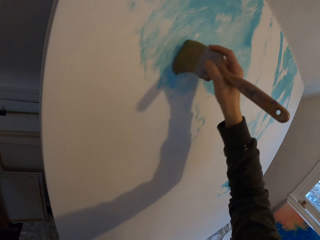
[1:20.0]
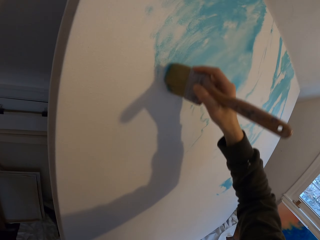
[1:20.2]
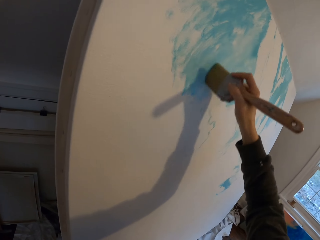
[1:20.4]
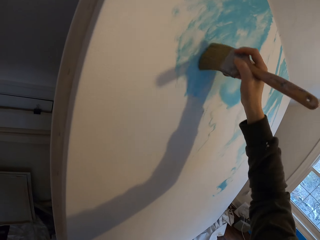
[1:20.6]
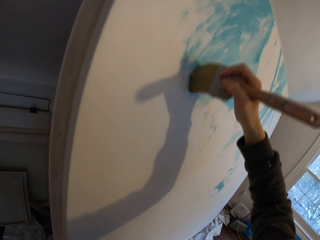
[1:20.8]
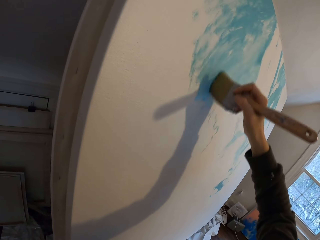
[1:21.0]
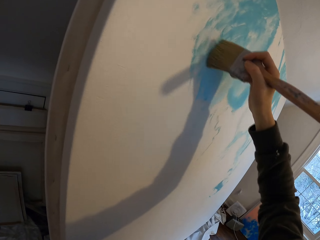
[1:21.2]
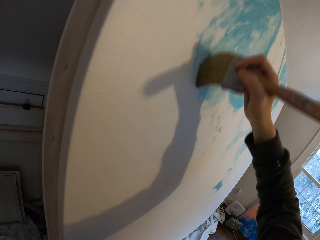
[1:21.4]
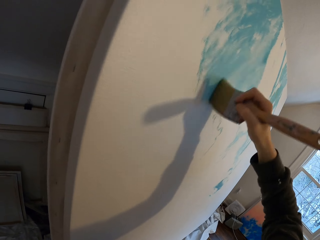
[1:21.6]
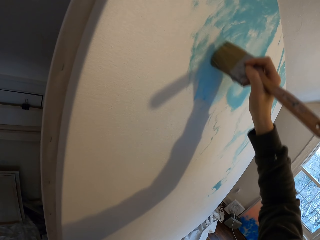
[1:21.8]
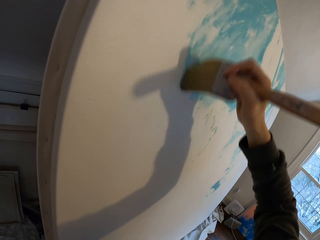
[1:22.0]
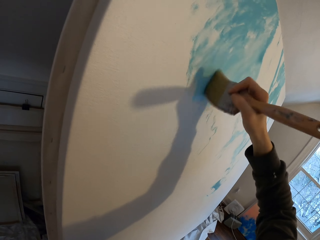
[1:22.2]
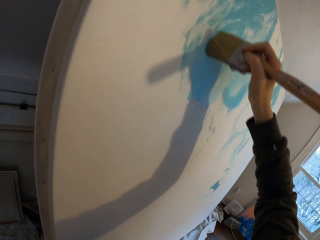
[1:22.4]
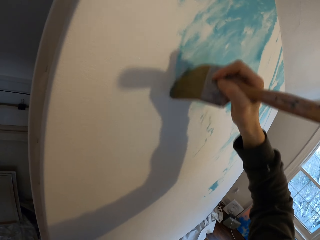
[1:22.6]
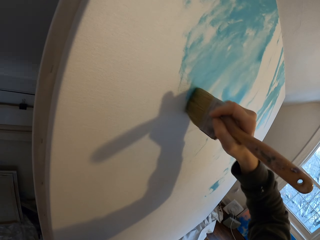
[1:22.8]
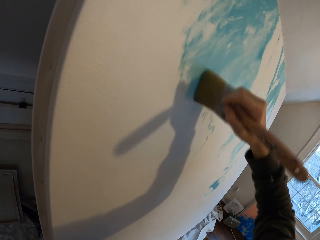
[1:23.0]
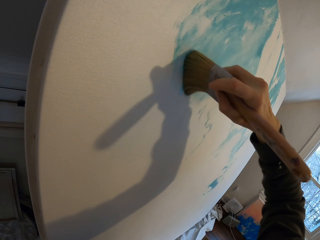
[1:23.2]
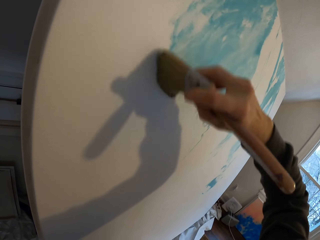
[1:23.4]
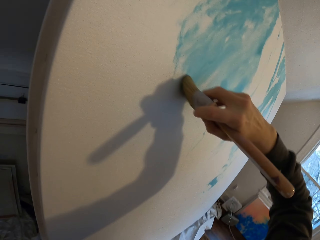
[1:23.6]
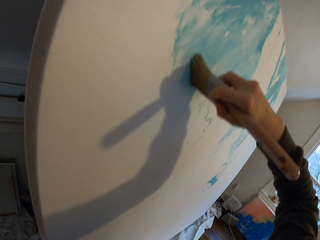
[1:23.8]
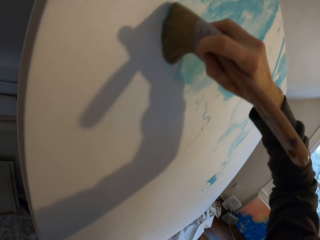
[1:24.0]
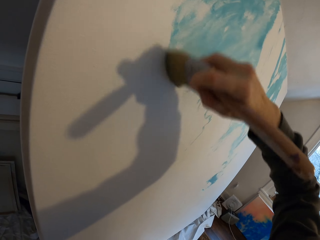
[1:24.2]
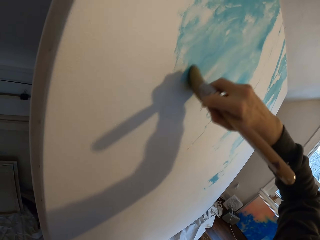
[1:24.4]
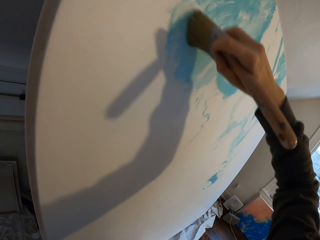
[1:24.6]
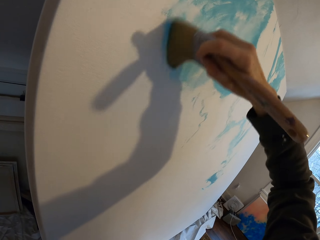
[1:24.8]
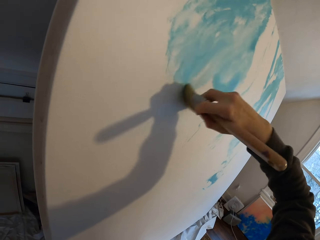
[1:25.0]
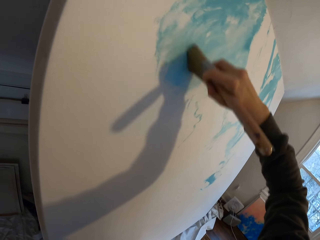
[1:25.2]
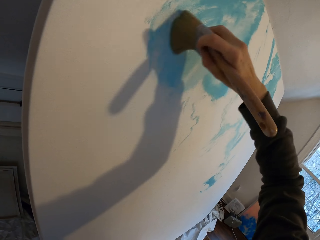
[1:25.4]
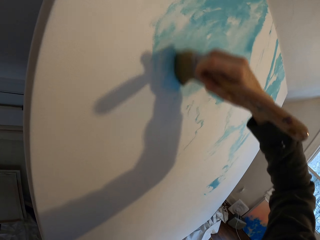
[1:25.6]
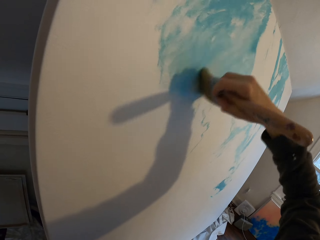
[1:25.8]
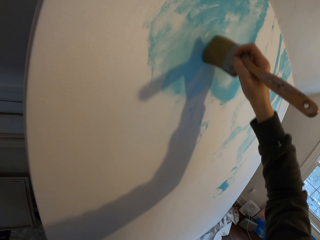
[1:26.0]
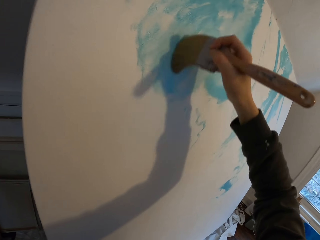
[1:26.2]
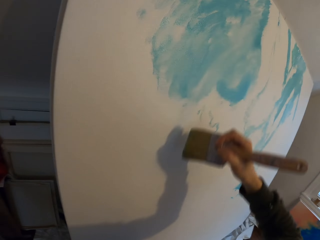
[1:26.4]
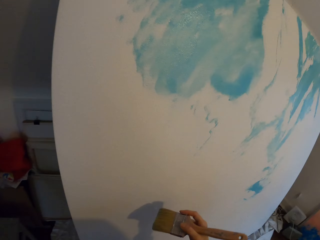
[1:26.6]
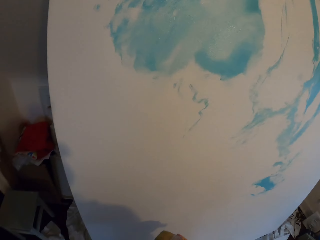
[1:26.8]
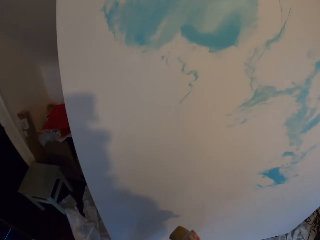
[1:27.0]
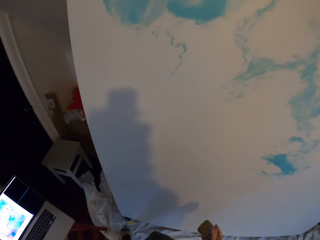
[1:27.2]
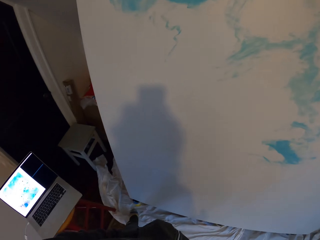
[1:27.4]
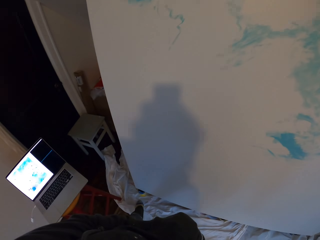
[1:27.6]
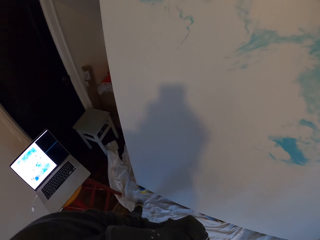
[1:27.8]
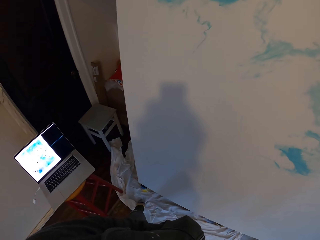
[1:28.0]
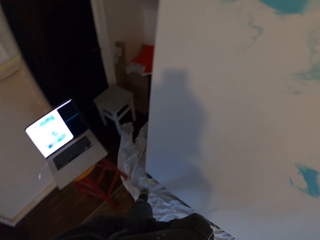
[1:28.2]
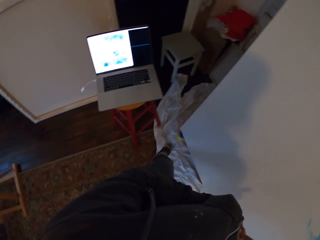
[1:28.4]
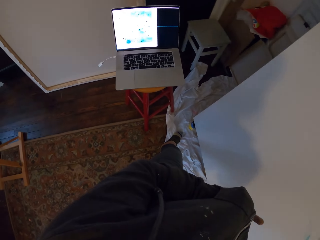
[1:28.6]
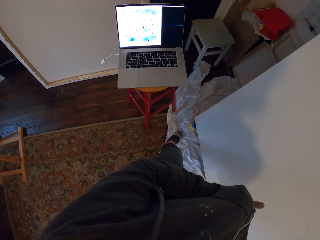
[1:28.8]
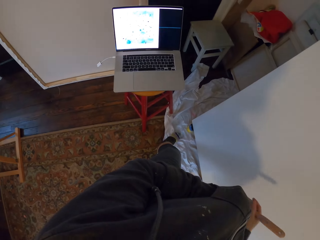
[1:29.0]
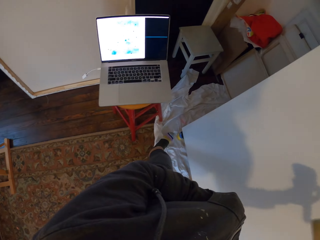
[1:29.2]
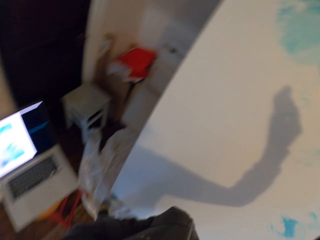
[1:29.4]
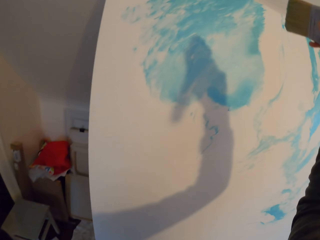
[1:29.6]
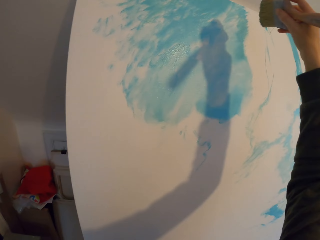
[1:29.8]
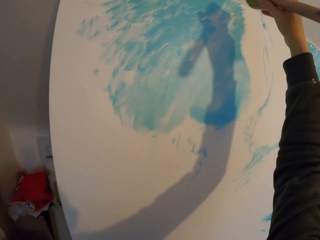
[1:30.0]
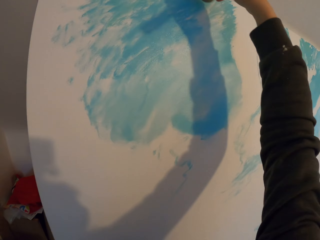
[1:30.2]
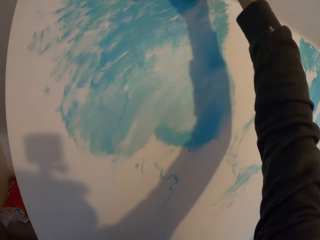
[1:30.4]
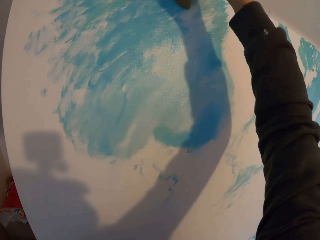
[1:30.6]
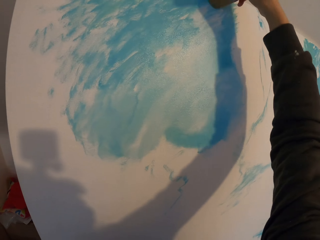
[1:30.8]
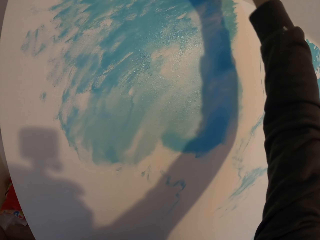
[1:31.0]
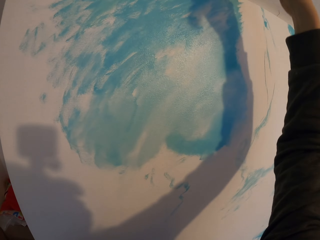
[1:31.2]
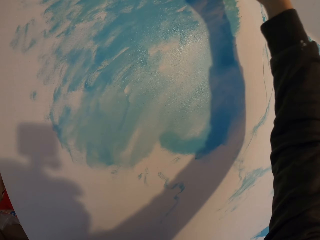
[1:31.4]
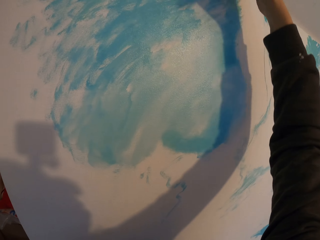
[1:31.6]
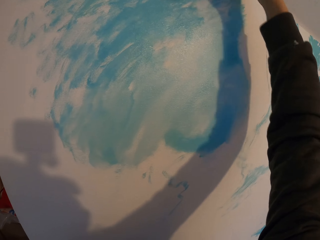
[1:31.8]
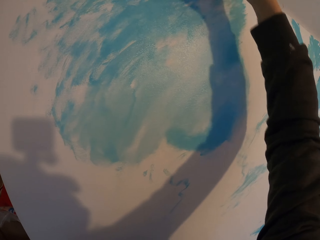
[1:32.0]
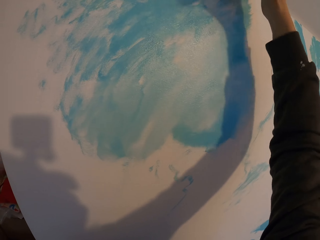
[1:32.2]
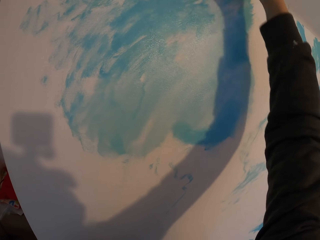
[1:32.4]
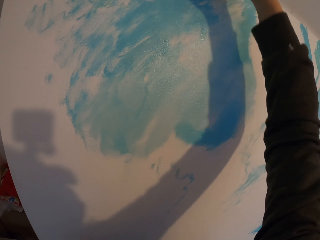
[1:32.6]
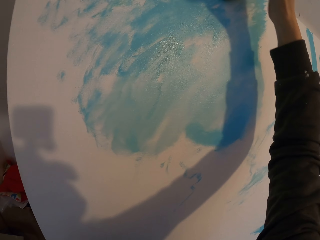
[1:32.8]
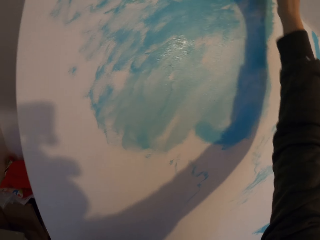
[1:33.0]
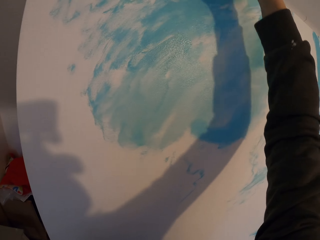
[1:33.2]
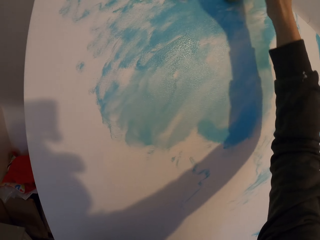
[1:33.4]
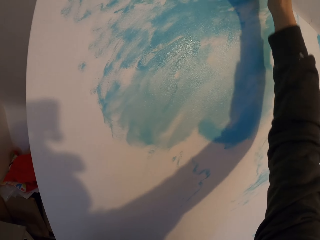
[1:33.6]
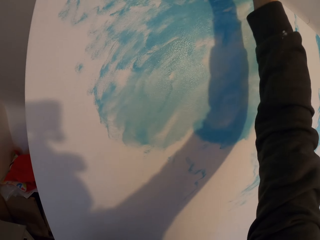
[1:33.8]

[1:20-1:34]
The camera wearer looks at the laptop. They paint the board.

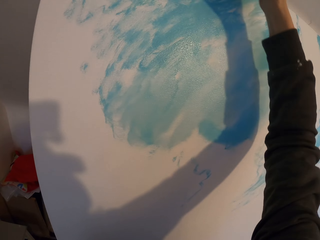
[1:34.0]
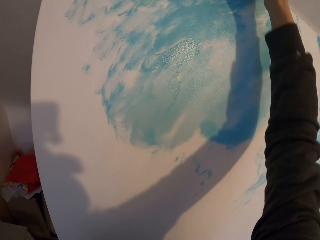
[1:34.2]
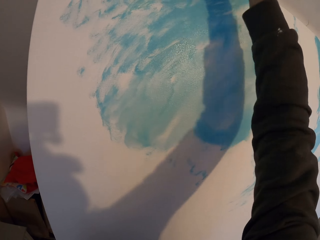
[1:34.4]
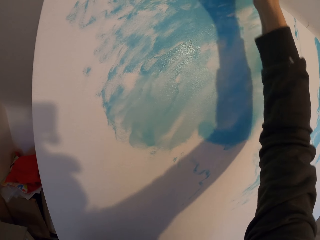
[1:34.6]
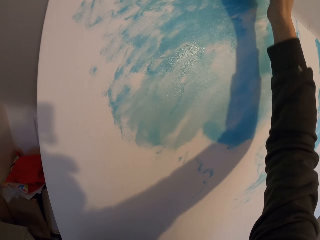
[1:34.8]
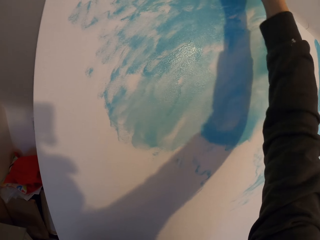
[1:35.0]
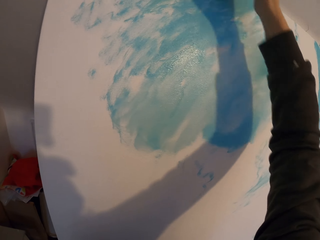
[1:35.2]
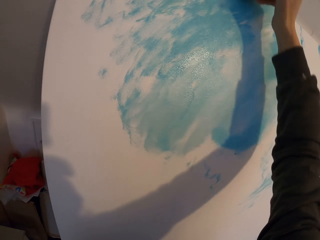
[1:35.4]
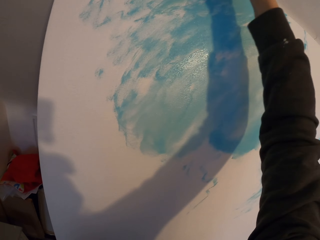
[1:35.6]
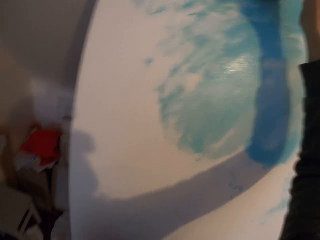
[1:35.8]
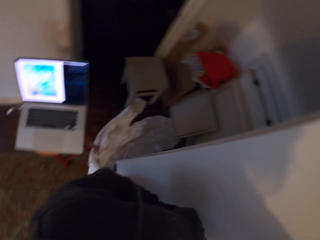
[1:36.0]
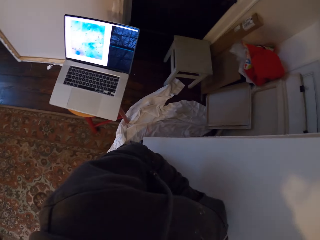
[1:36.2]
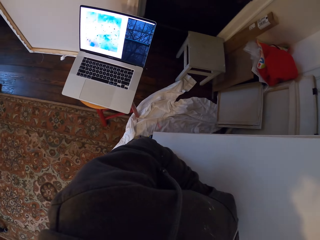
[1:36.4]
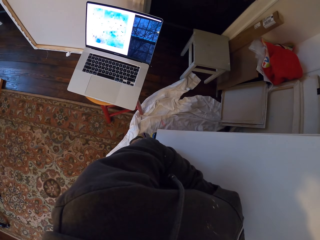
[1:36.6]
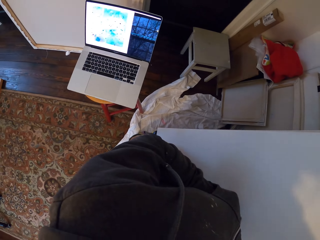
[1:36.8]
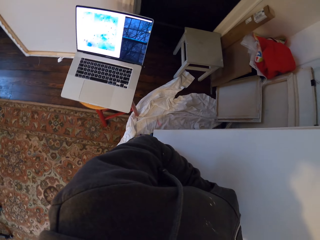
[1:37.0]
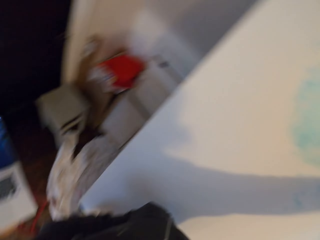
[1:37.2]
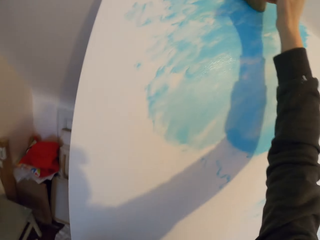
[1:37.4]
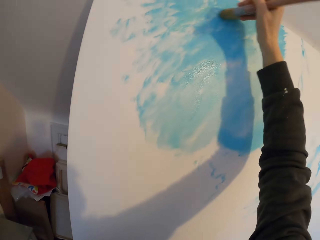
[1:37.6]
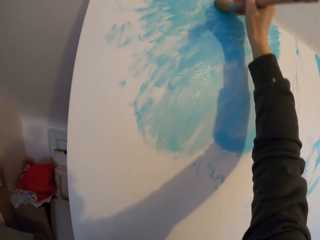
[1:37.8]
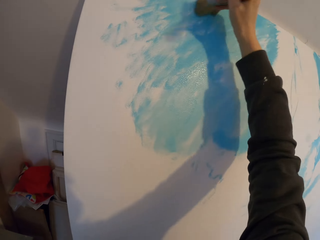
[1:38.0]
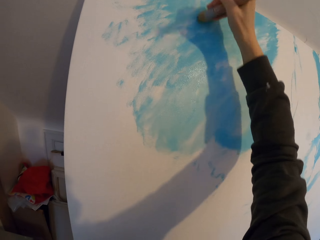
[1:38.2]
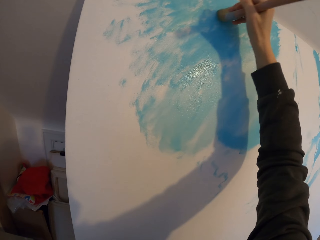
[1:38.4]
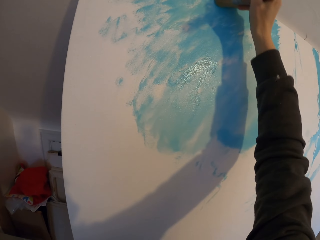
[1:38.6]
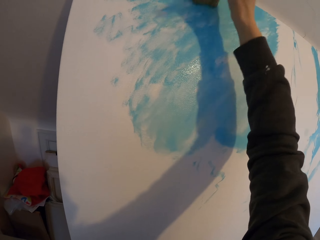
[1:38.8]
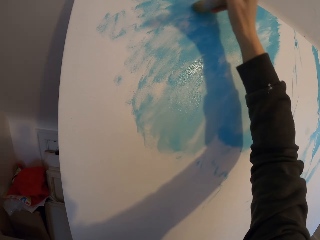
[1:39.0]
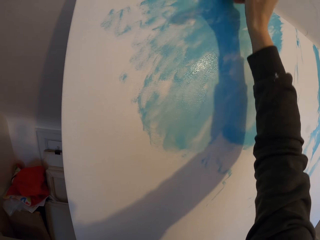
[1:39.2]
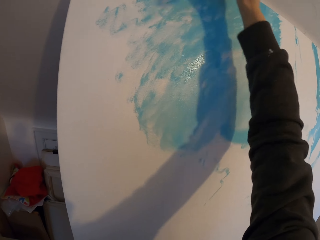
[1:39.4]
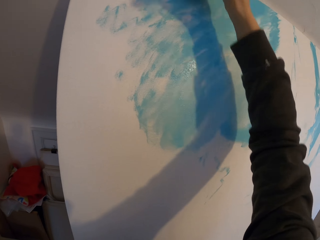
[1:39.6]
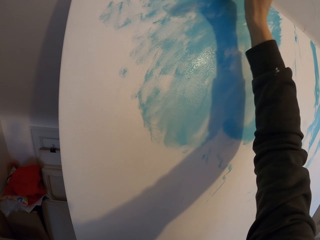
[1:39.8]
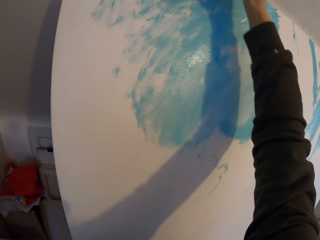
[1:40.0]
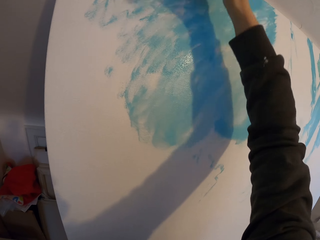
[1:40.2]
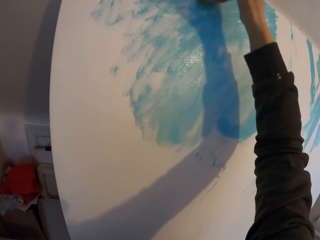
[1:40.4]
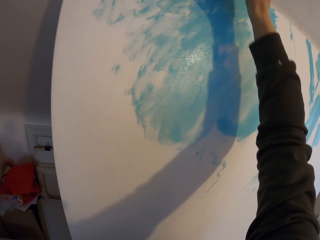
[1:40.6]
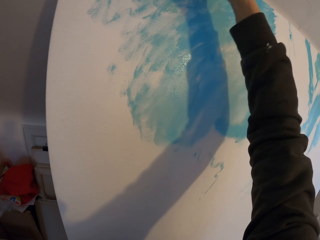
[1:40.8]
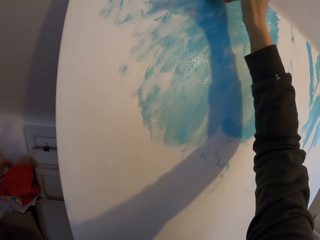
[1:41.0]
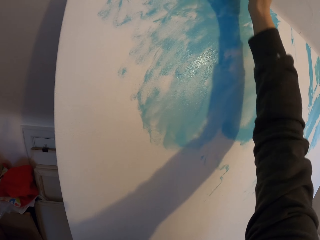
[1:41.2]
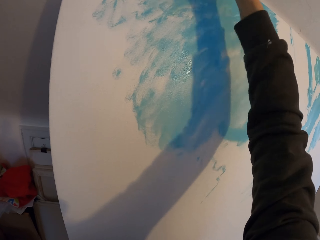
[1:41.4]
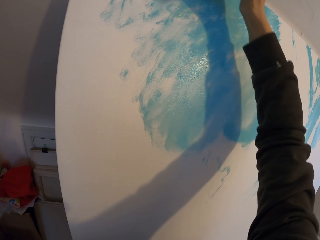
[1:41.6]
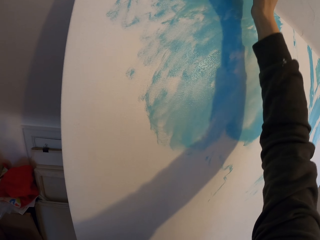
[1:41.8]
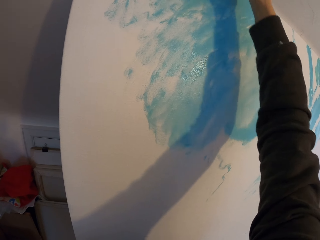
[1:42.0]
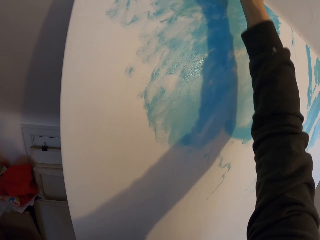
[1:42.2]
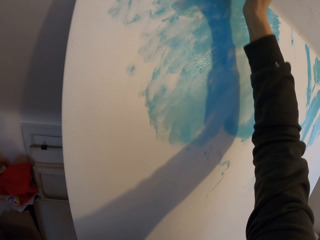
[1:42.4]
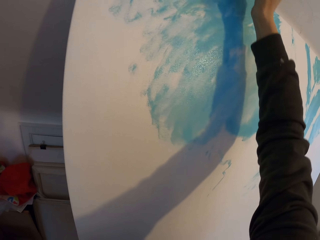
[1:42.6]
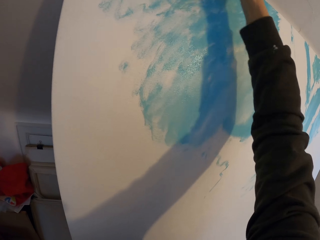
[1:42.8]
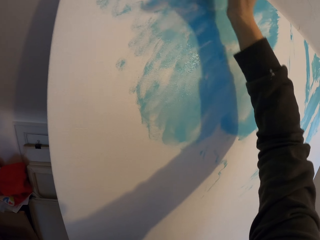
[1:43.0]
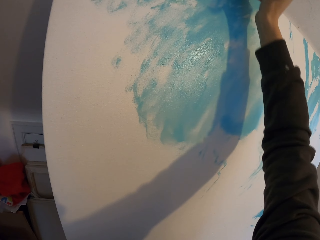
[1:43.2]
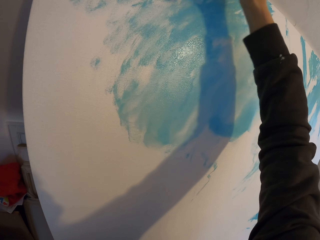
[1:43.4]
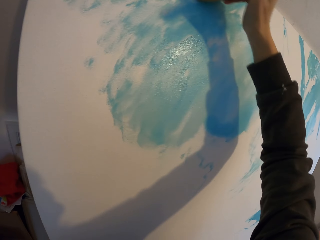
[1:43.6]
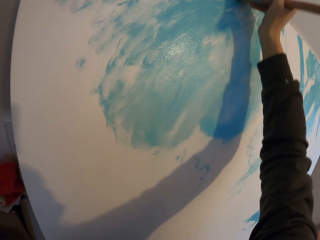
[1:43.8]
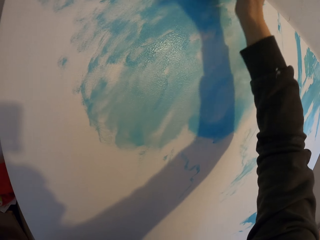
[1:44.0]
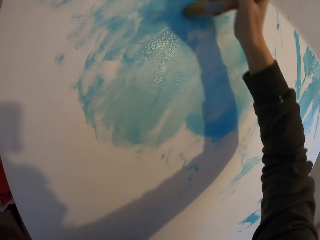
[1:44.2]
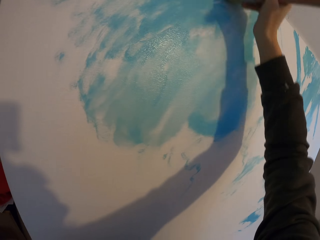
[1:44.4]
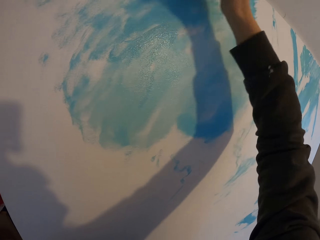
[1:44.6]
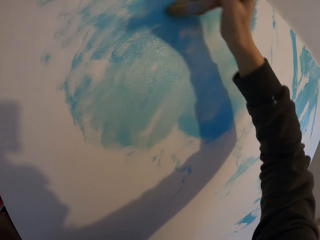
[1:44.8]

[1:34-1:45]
The camera wearer looks at the laptop. They paint the board.
